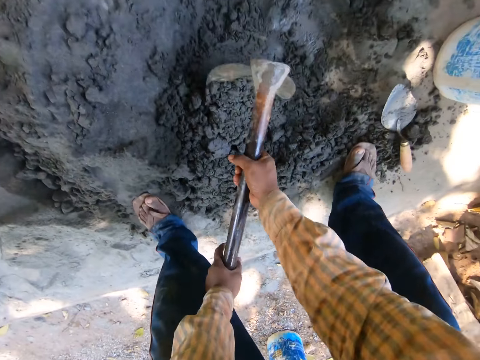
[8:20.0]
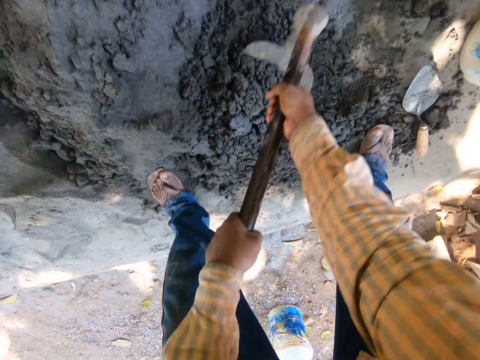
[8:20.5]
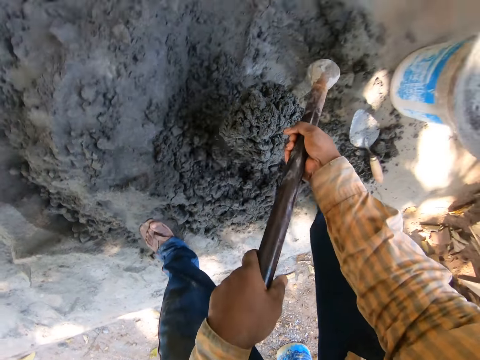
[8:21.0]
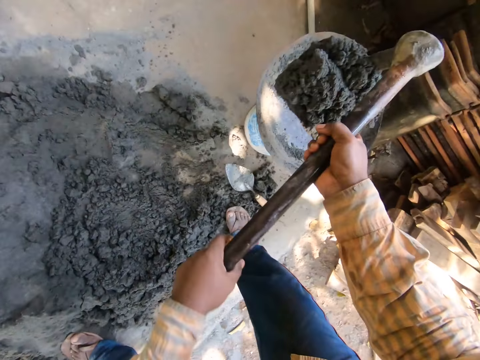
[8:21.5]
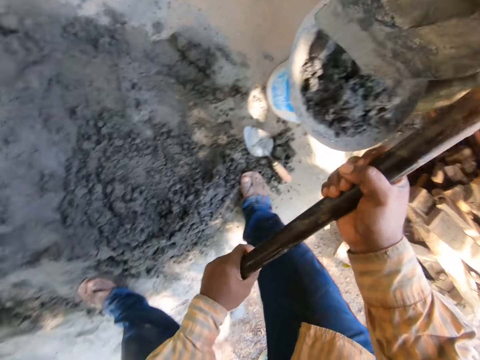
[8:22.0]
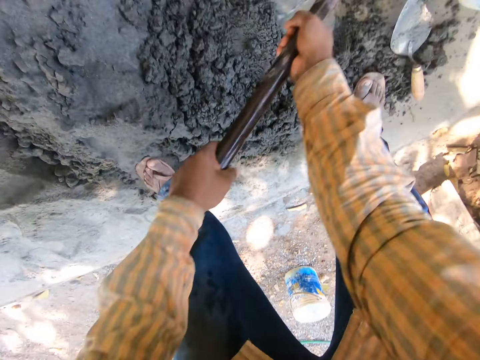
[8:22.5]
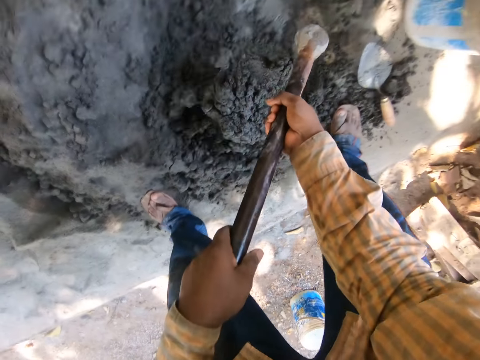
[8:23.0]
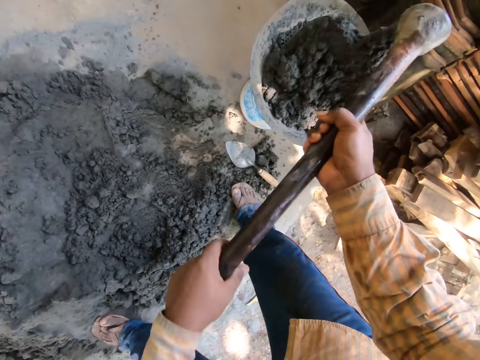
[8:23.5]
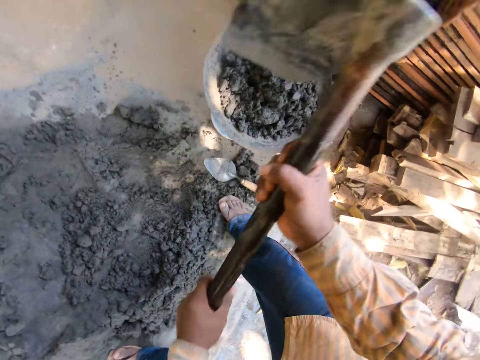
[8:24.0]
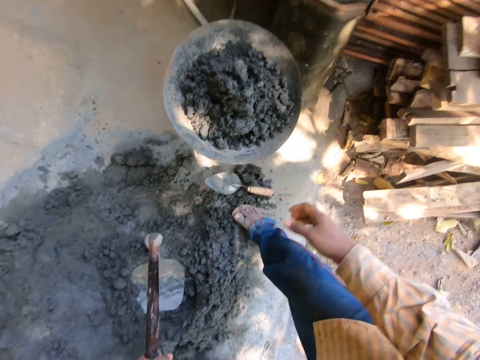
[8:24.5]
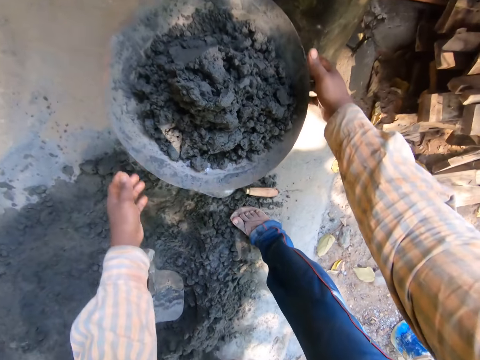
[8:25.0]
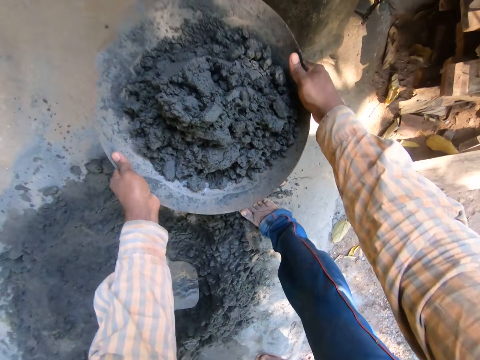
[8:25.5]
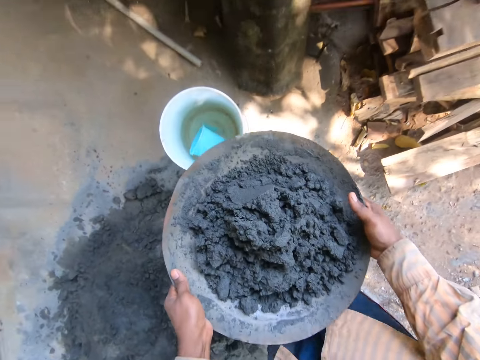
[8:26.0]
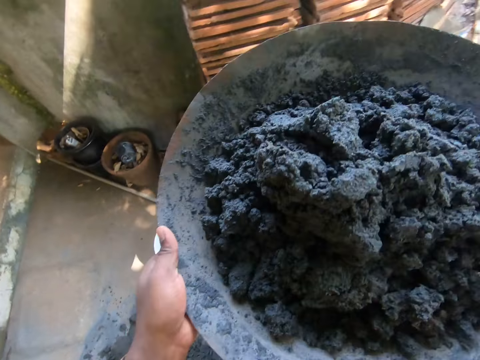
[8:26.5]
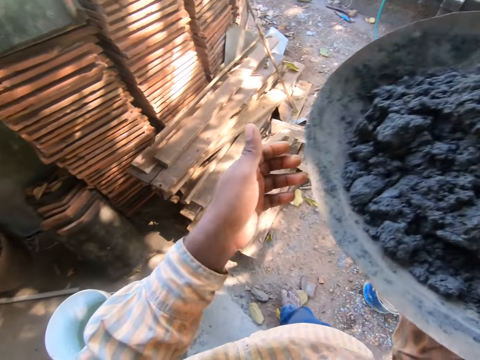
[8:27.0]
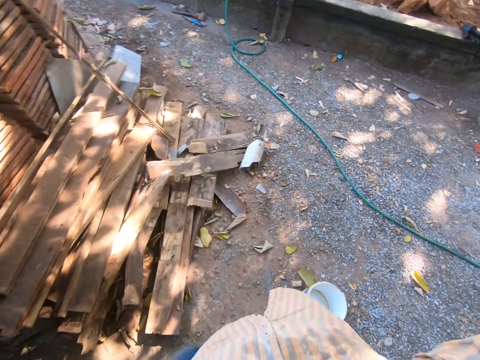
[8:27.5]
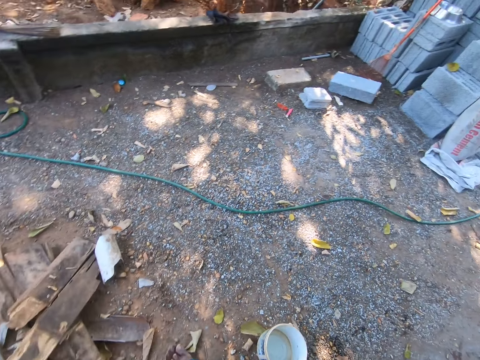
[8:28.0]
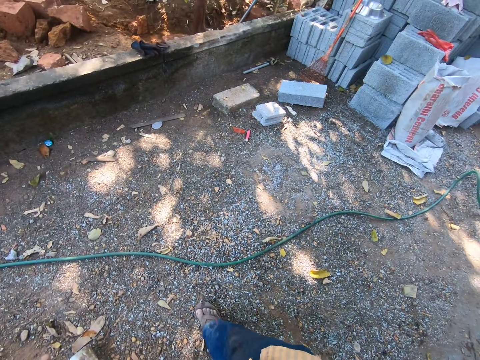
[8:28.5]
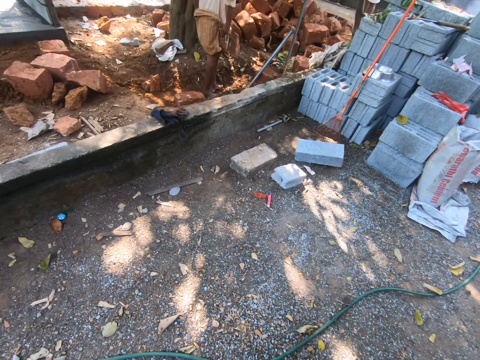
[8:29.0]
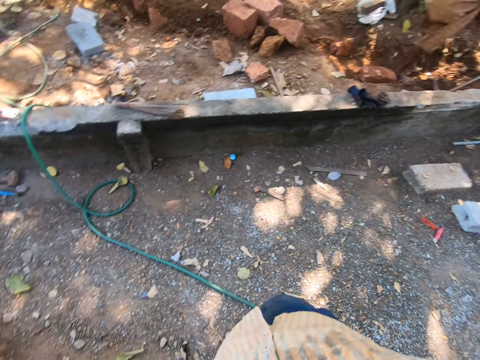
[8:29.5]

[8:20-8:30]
The camera wearer takes a hoe. They scoop the concrete. They put the concrete in the mortar pan. They scoop the concrete. They put the concrete in the mortar pan. They put the hoe down. They take the concrete. They pick up the bowl. They carry the concrete. They turn around. They walk in a yard.

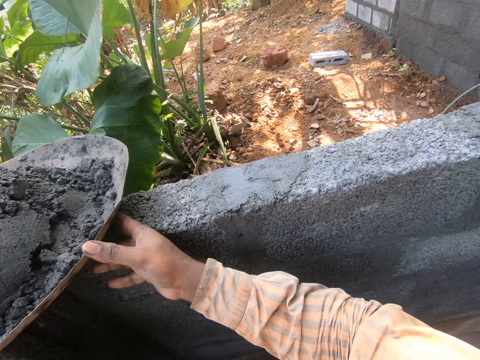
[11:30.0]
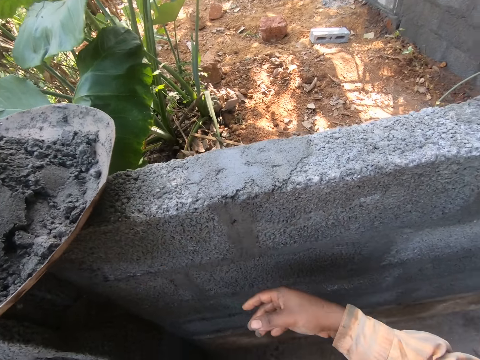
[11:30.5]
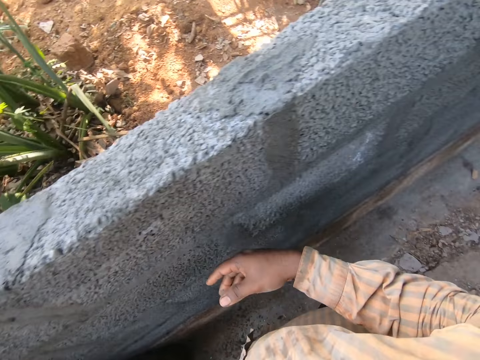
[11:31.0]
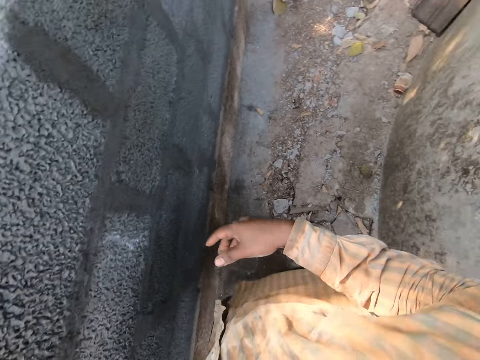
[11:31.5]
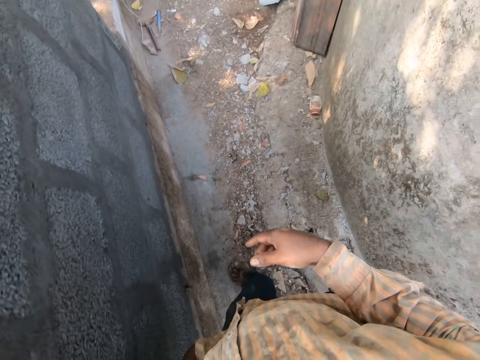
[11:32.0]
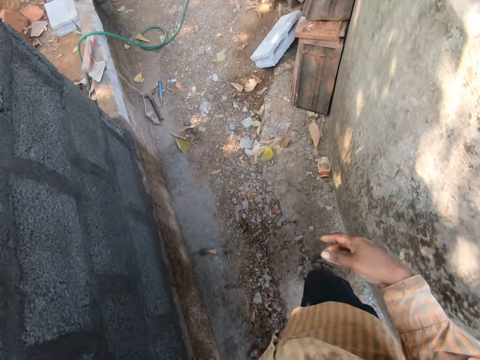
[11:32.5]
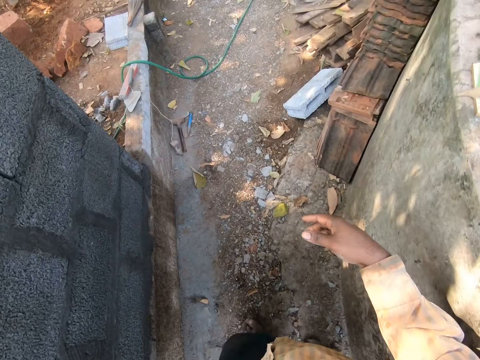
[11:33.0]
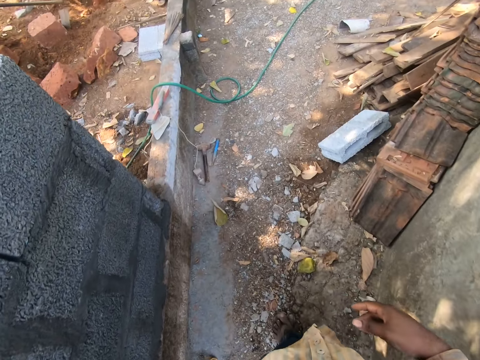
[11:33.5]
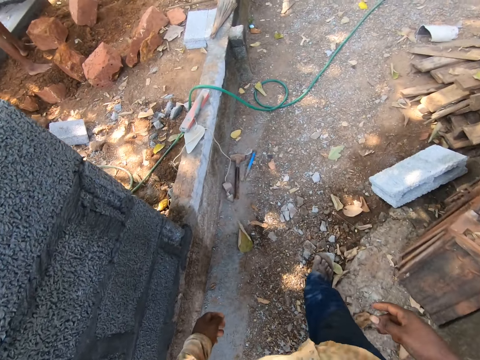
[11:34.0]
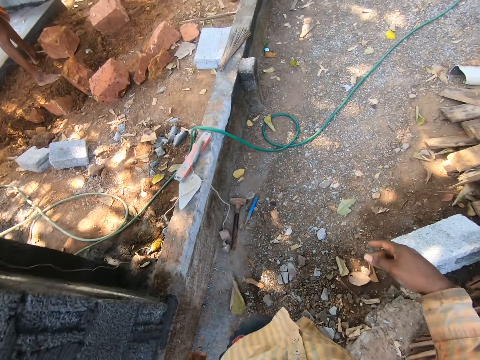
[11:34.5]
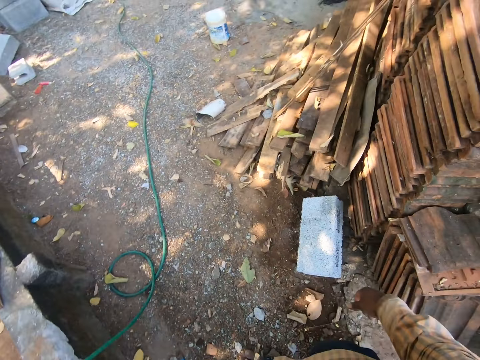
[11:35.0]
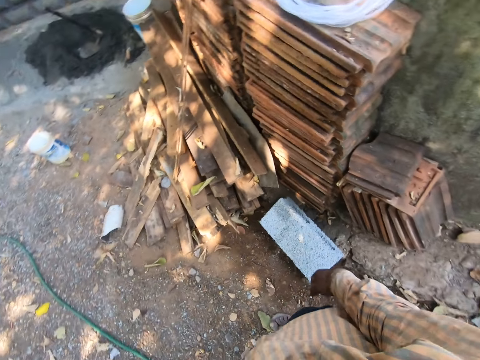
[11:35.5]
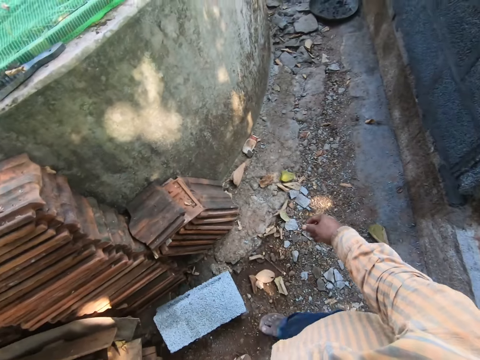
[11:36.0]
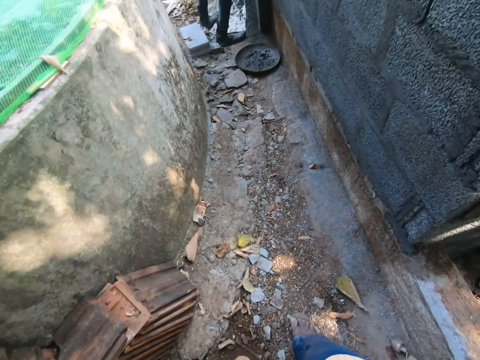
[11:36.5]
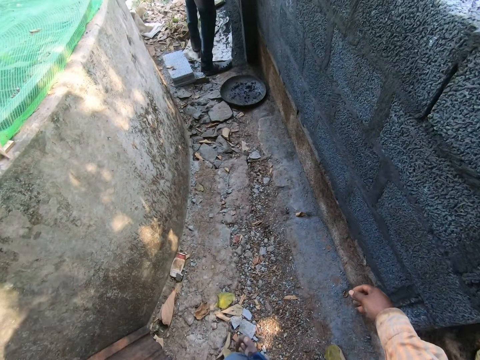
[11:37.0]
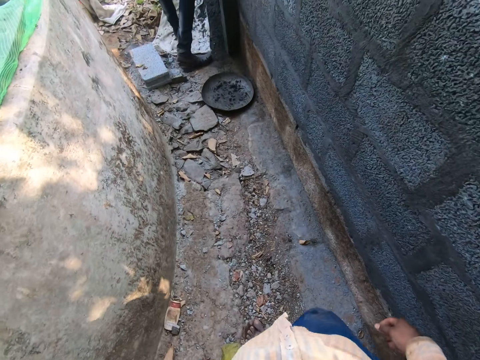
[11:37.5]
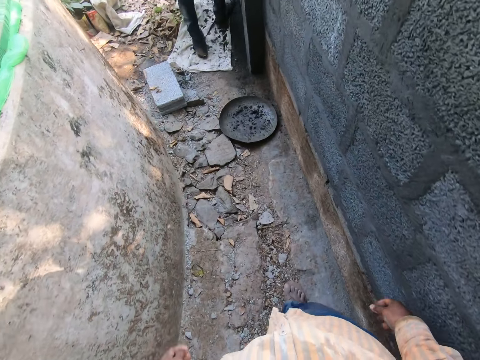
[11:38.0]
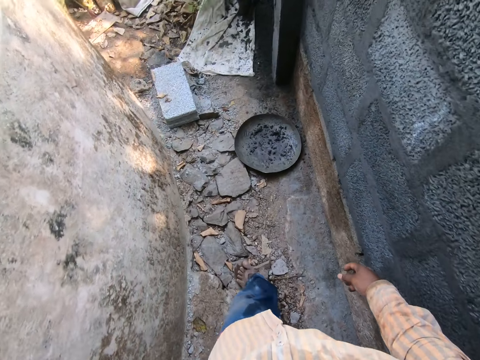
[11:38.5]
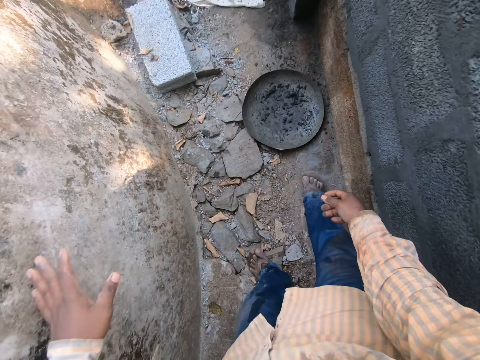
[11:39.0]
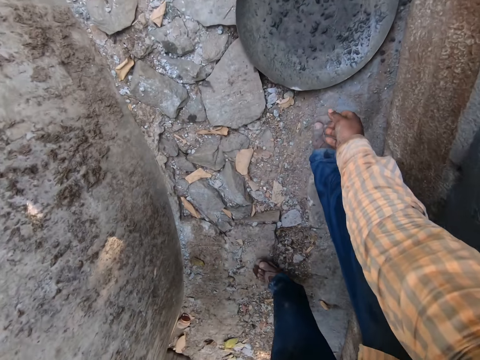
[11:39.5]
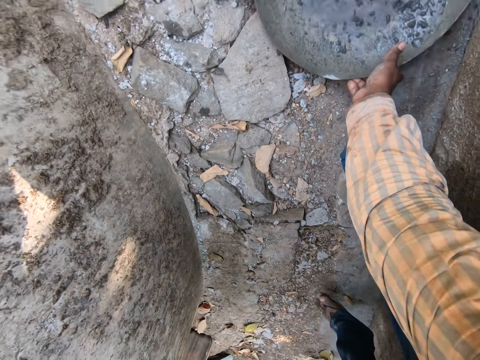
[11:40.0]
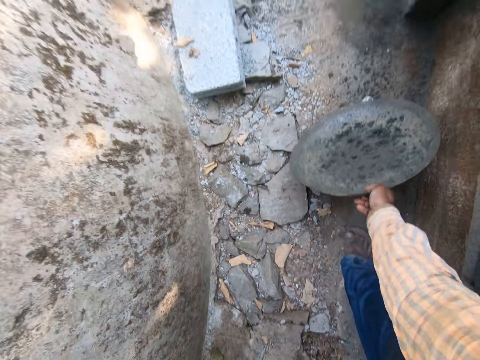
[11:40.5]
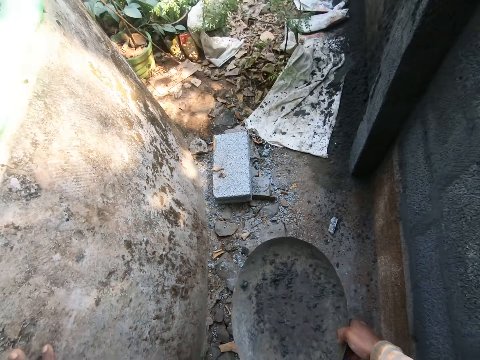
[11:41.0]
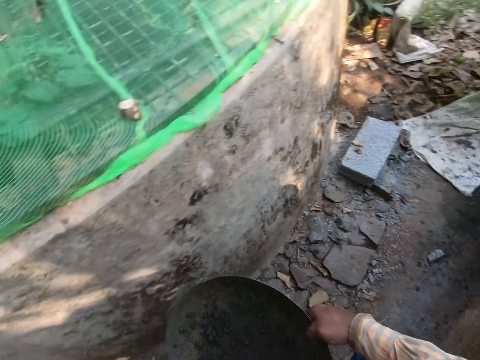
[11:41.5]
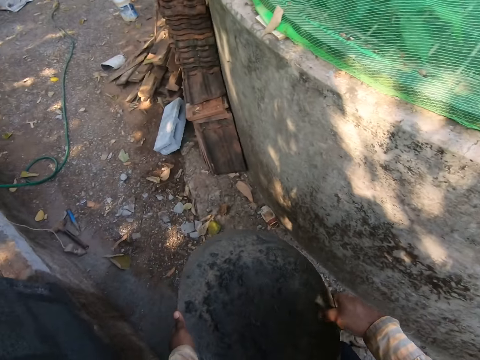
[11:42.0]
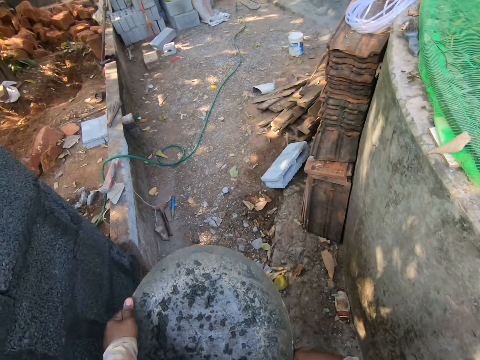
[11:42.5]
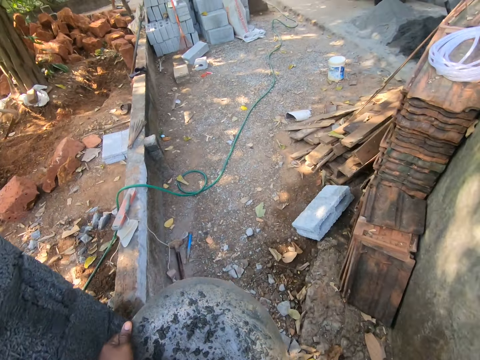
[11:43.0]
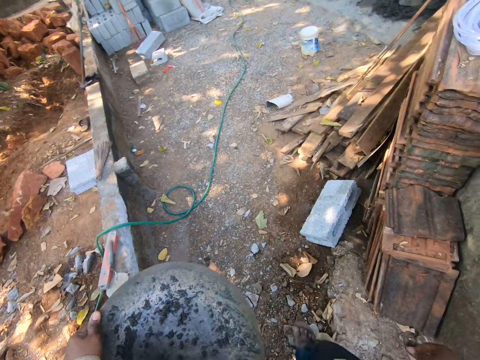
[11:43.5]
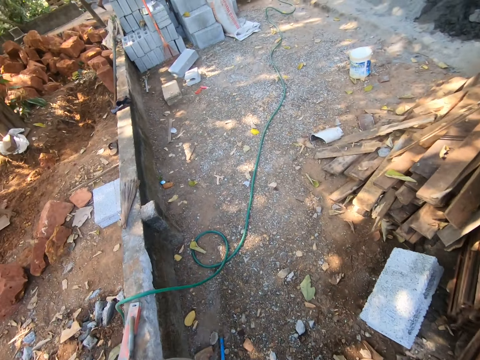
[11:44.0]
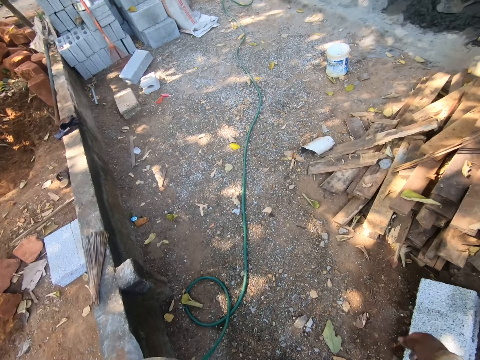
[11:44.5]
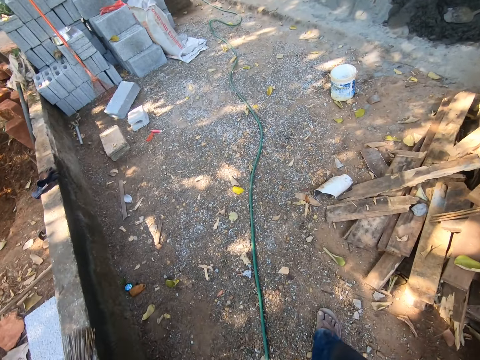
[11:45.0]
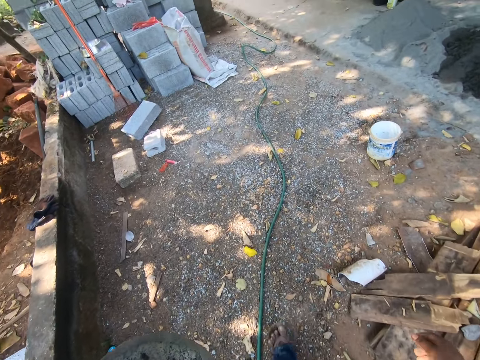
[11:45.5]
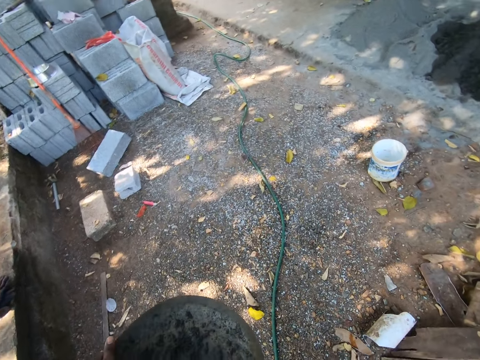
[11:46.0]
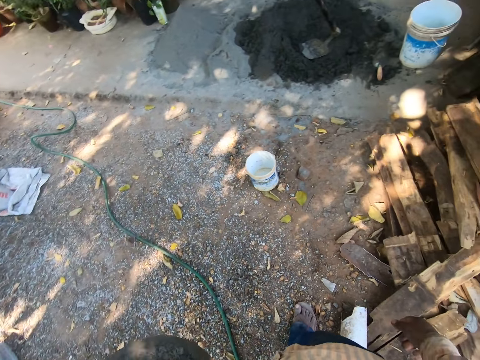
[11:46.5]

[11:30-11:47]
The camera wearer walks around in the construction area. They pick up the tray or basin from the ground. They carry the basin around in the construction area. They walk on the ground.
